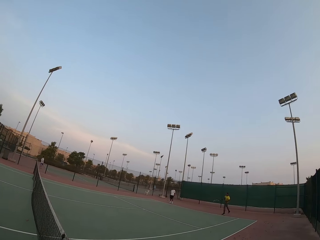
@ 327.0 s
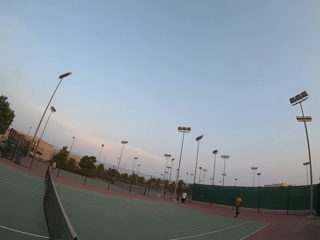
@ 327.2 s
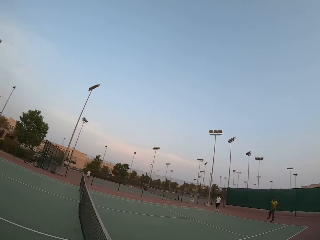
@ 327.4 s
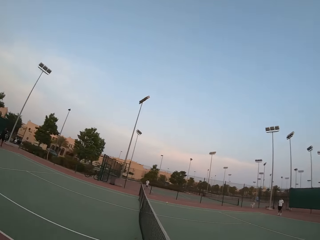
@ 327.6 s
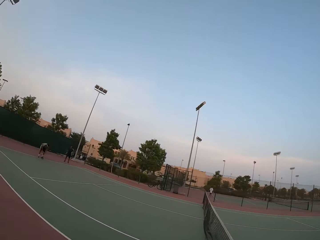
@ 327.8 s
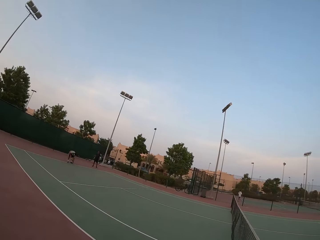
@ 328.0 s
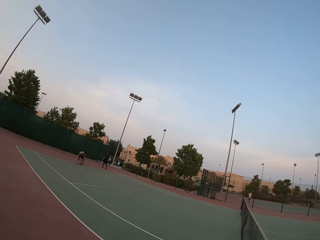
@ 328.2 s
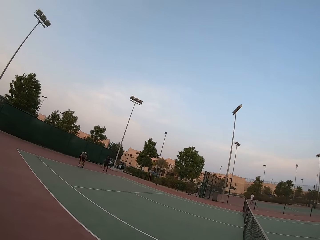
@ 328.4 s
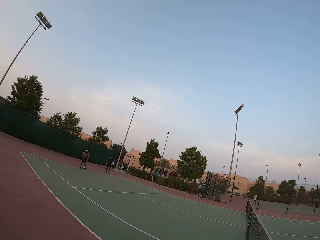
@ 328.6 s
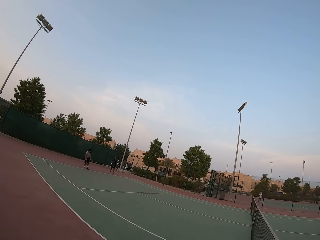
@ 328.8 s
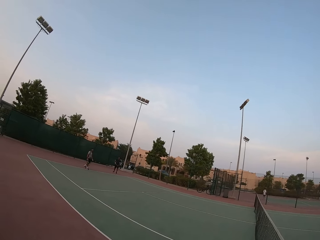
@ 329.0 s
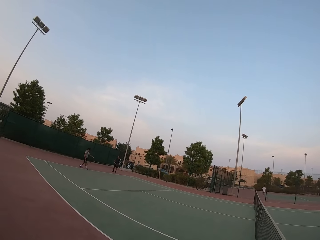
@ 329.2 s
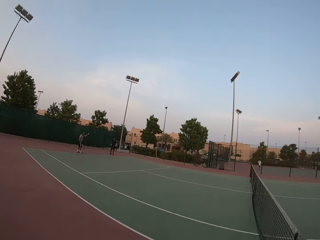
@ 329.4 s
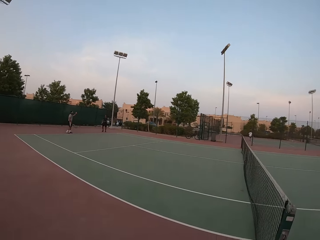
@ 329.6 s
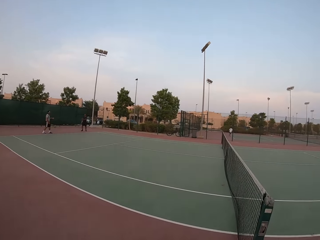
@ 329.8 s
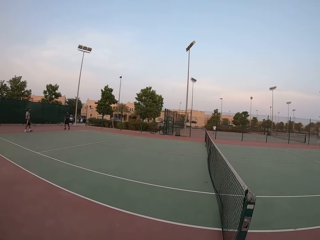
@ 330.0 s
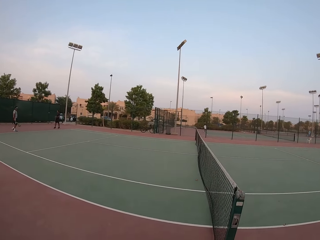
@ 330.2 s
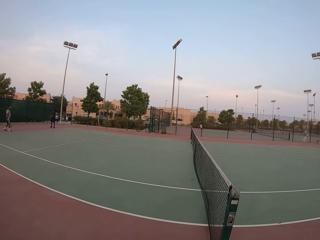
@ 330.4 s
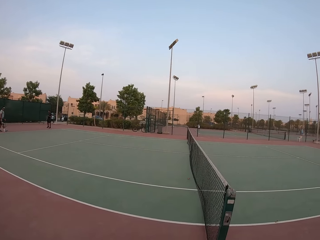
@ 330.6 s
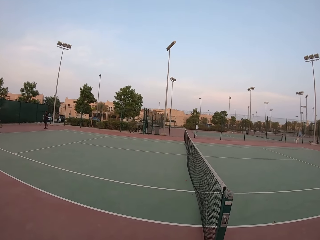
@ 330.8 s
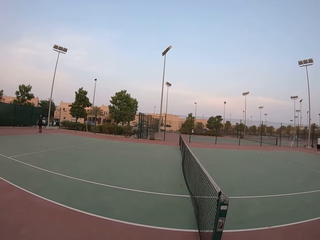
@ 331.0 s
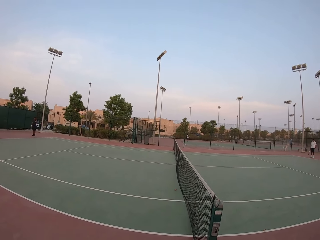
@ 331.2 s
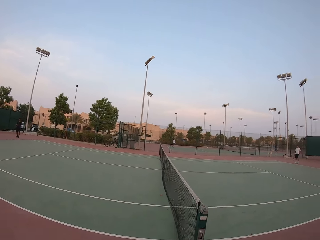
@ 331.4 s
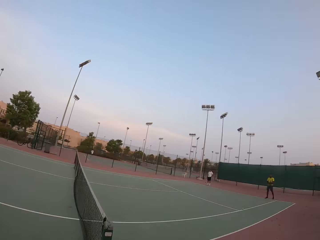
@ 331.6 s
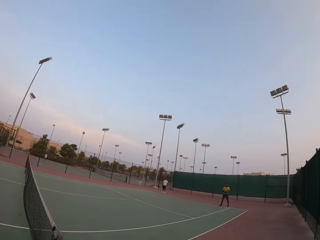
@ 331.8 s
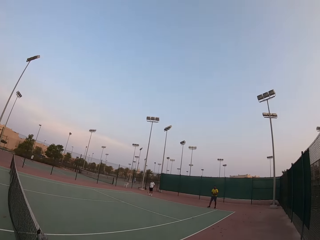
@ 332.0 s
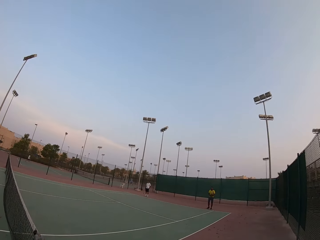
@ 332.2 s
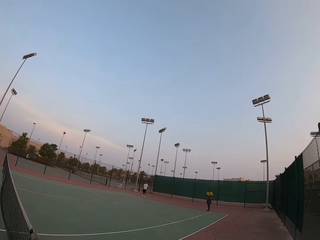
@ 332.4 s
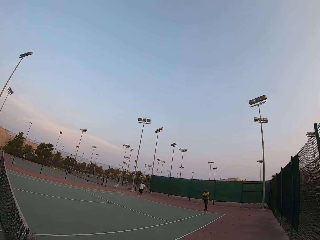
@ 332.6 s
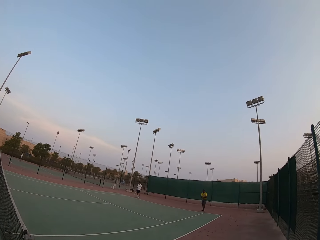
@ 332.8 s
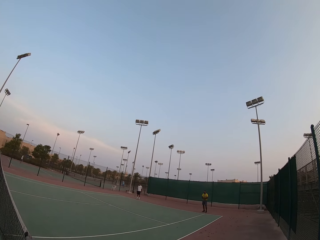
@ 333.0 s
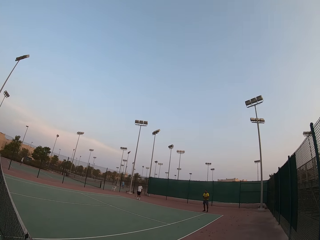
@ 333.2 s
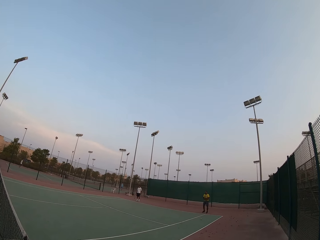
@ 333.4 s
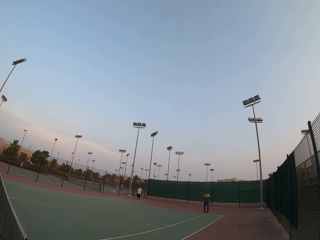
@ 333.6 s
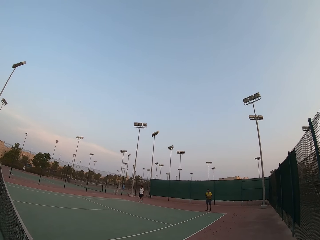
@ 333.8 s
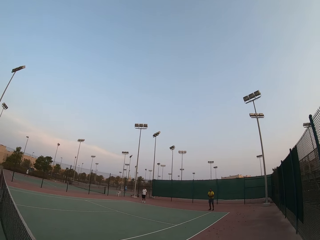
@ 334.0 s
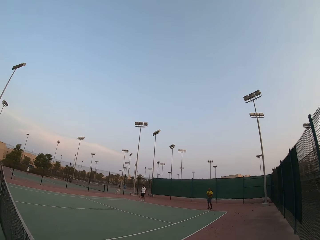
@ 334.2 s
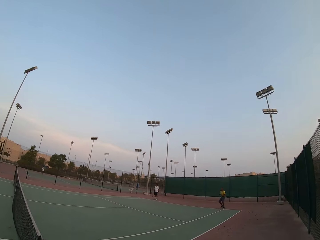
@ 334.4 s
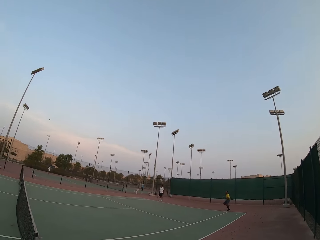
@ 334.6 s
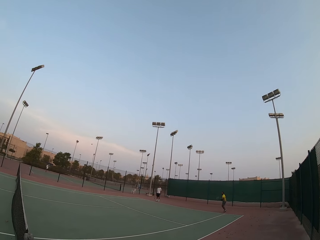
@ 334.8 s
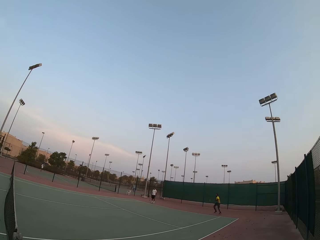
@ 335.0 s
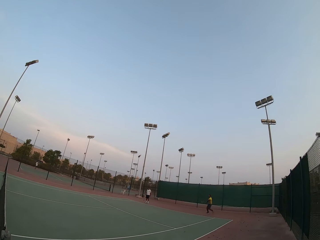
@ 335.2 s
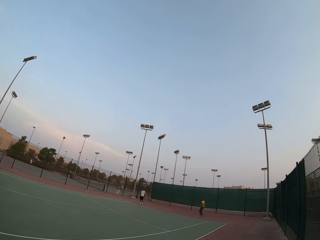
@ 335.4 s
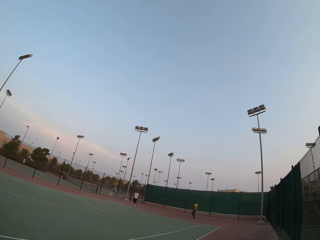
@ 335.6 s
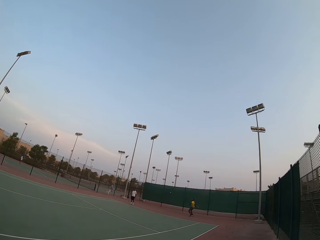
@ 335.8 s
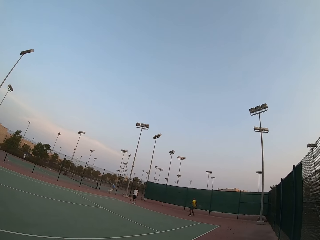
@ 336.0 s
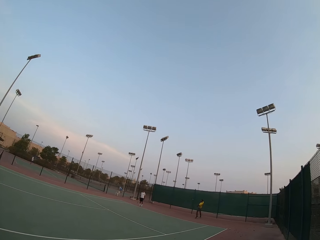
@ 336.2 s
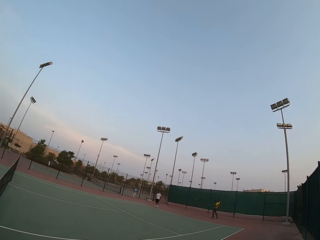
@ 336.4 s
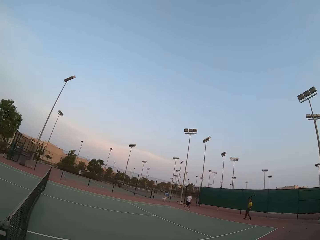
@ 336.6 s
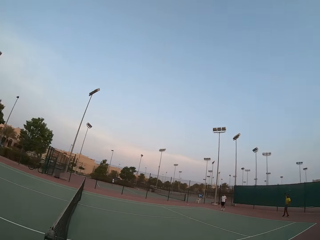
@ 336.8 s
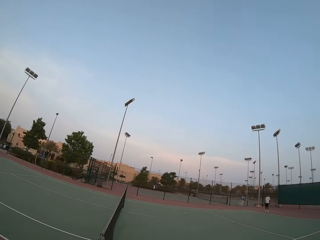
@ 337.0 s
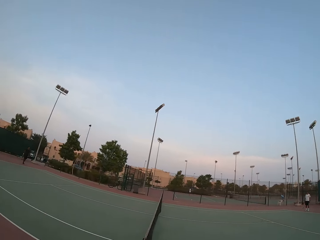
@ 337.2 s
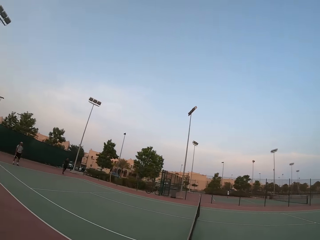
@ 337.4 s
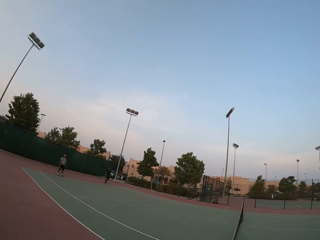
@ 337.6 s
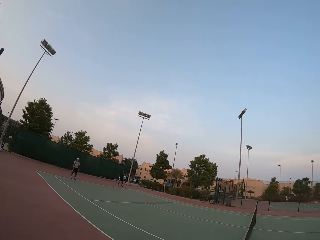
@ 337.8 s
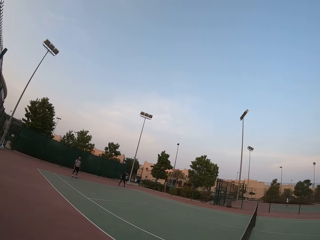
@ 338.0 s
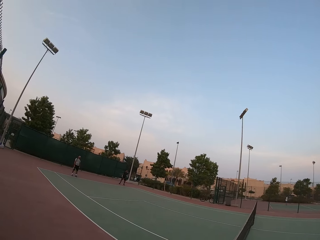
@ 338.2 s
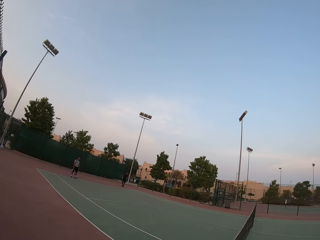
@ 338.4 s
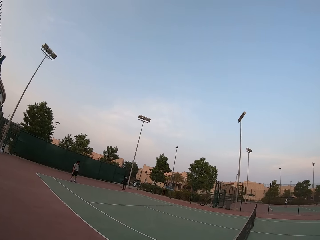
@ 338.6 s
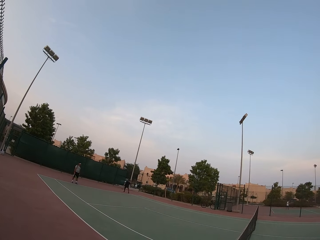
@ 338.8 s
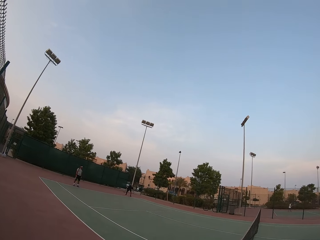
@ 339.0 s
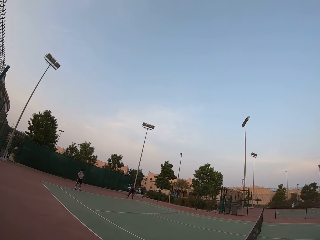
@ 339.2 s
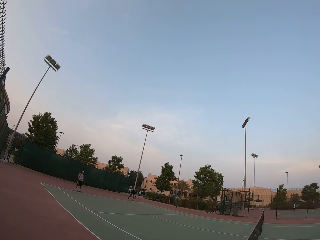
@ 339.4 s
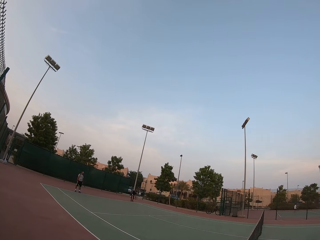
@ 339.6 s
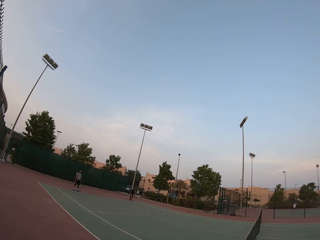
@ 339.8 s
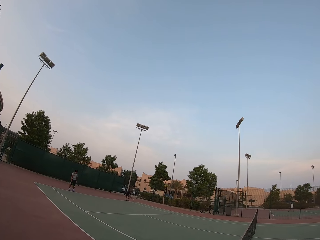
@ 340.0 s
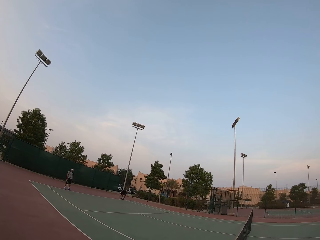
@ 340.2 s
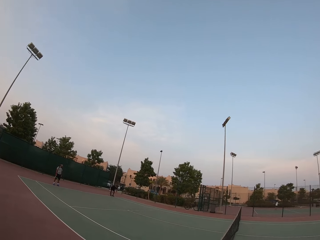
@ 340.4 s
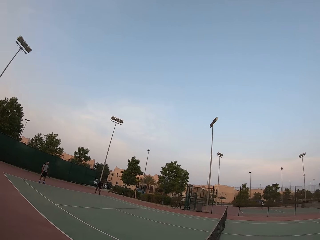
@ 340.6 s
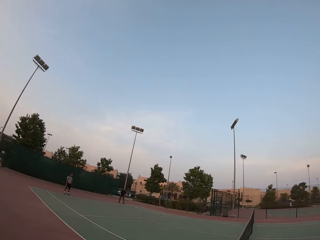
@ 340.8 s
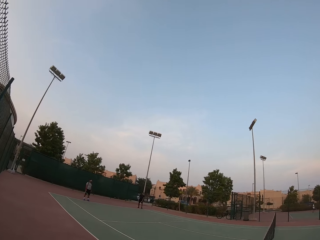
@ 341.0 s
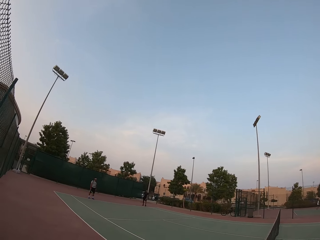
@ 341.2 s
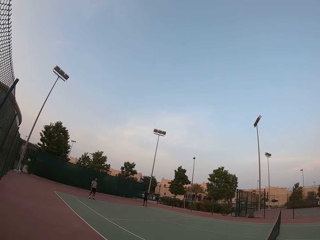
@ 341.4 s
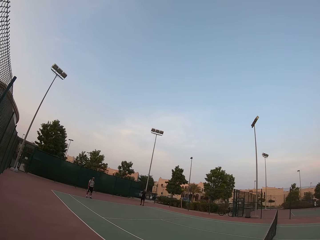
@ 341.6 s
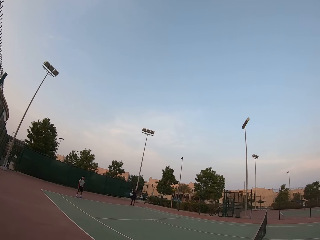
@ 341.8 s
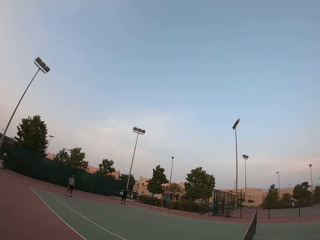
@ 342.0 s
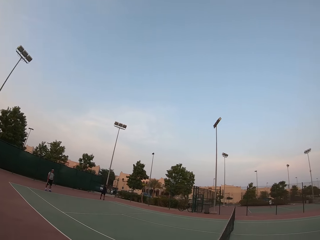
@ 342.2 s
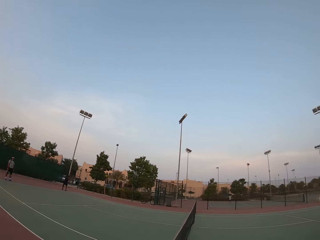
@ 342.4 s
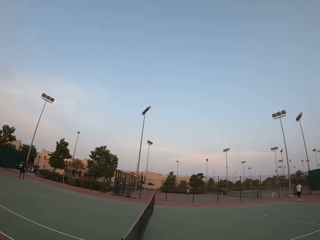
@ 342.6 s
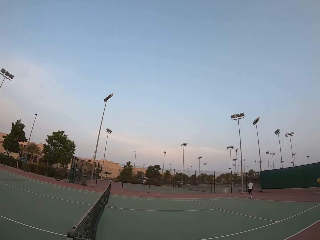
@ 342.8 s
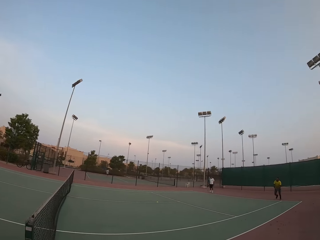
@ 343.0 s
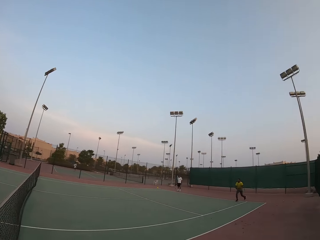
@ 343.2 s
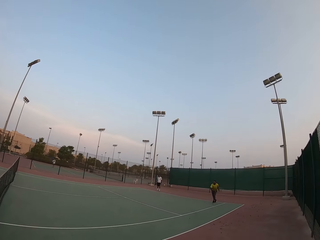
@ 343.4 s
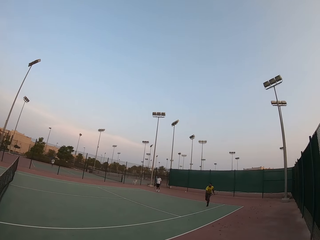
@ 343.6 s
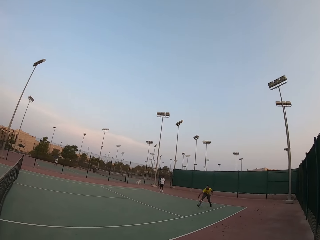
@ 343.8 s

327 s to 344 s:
The camera wearer watches tennis.

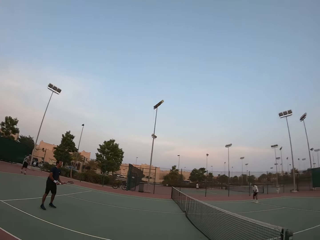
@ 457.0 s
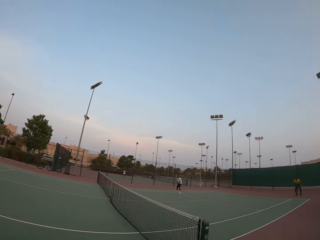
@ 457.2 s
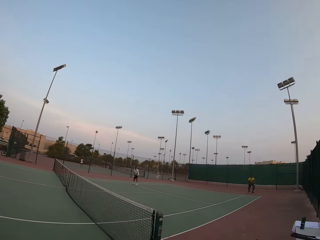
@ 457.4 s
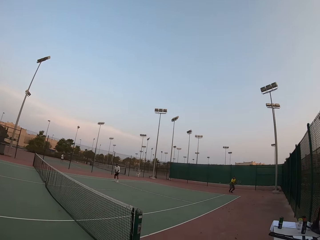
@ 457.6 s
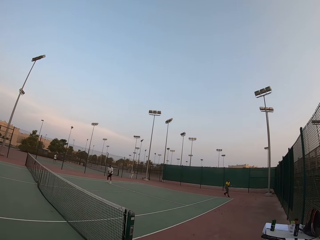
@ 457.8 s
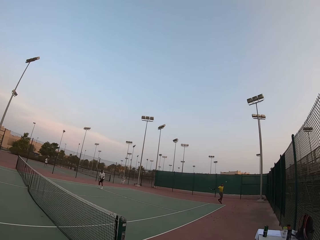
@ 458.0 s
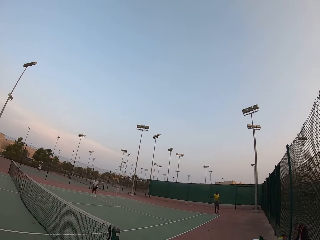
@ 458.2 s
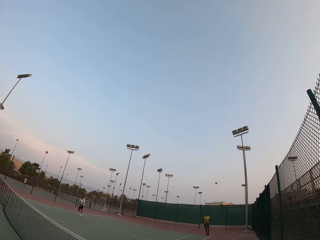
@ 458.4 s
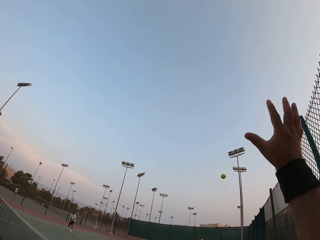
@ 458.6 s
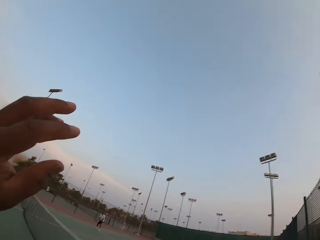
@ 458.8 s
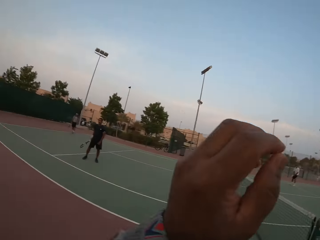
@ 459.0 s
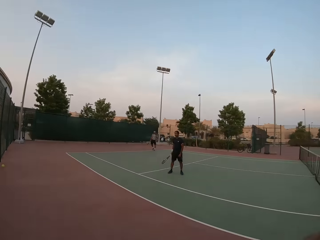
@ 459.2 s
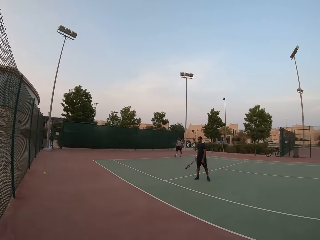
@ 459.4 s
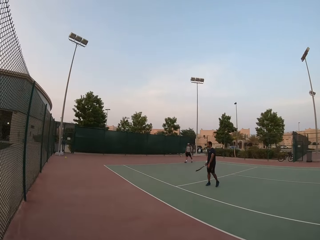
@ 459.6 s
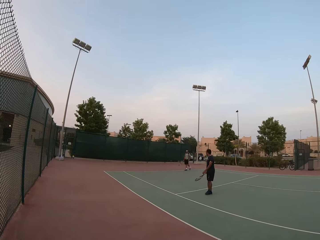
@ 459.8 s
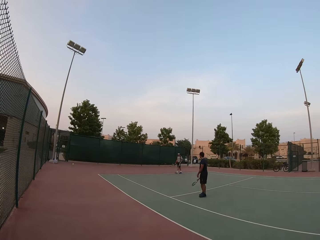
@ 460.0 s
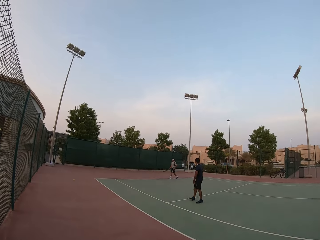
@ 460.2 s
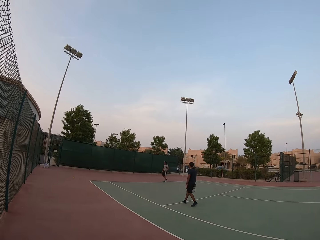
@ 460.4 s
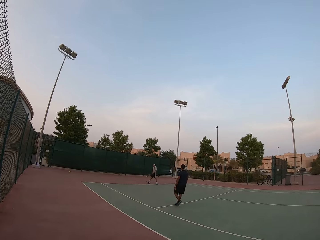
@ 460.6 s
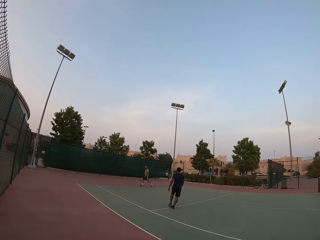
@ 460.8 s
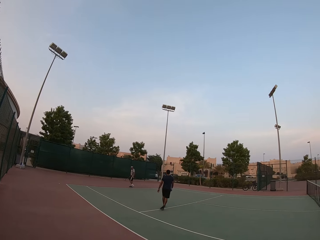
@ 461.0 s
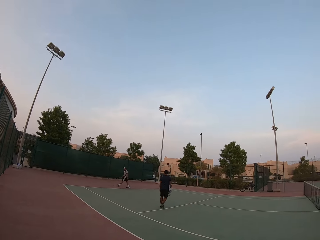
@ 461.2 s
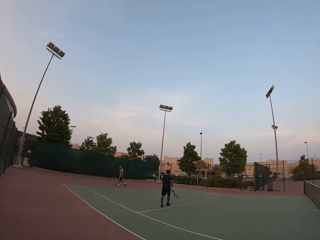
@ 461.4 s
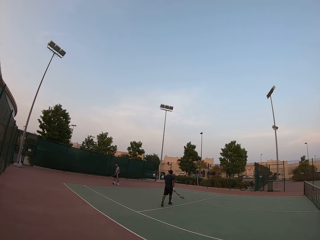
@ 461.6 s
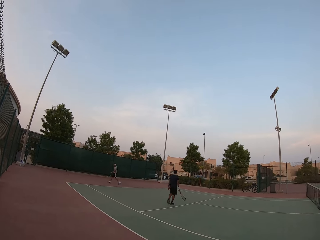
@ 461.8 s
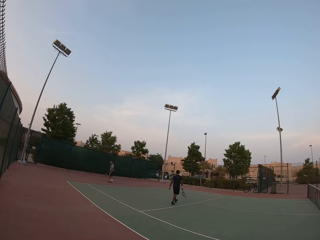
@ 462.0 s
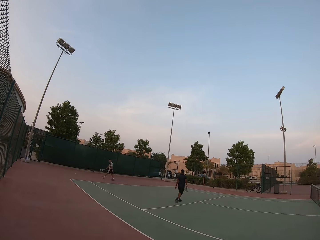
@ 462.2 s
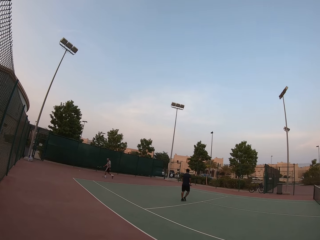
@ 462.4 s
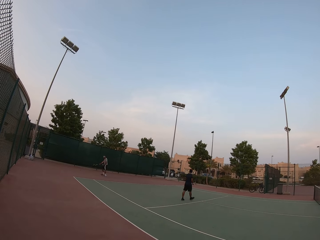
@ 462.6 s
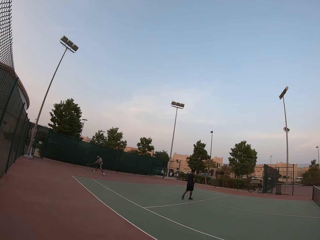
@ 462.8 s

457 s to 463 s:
The camera wearer carries his hands up.
